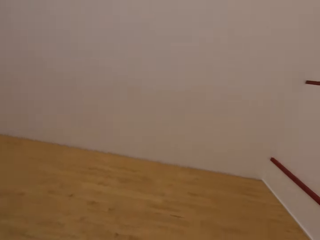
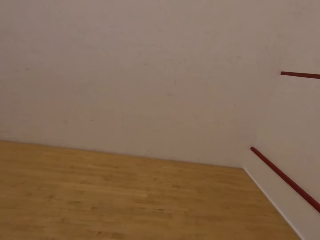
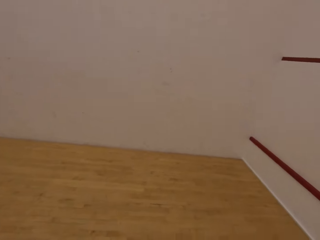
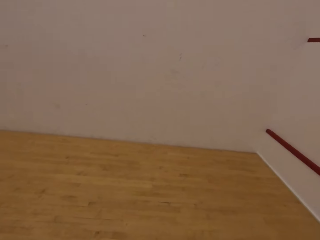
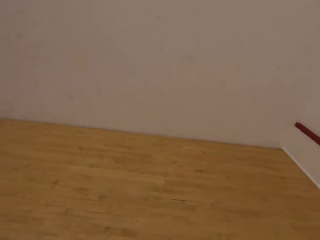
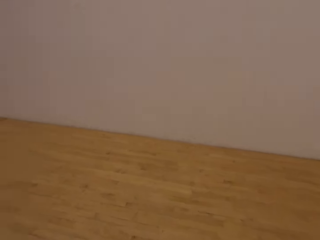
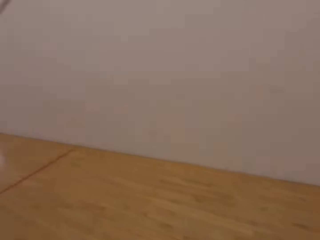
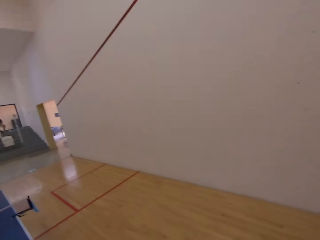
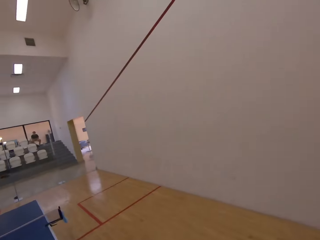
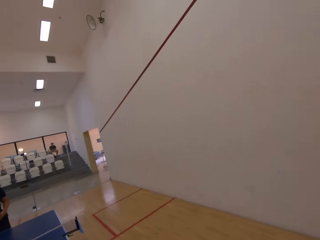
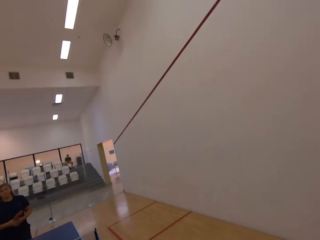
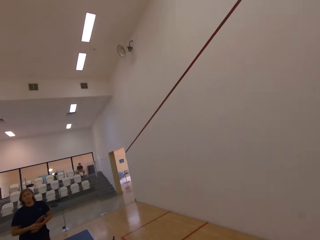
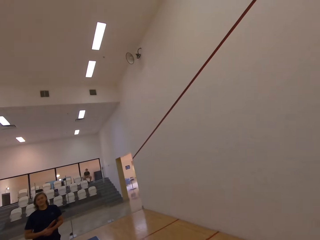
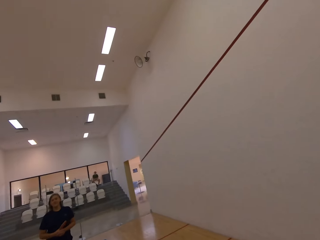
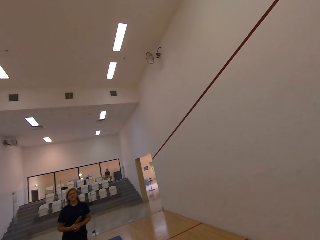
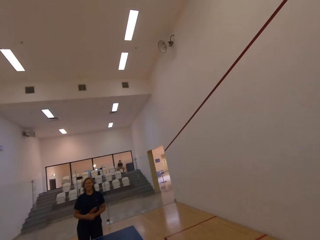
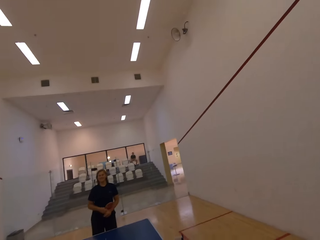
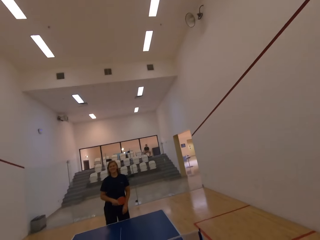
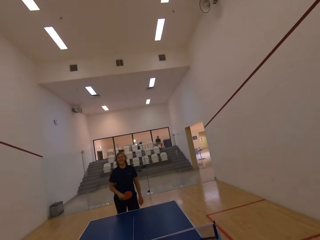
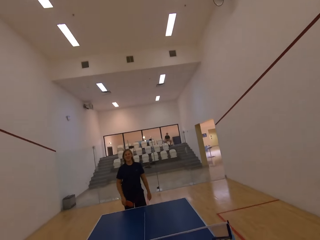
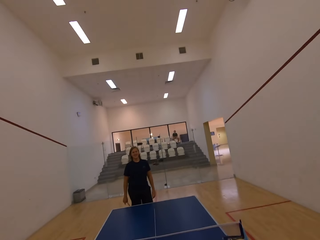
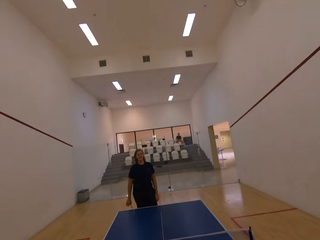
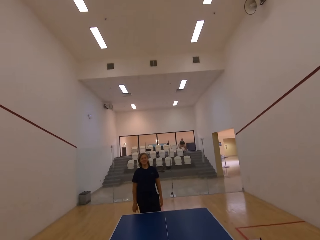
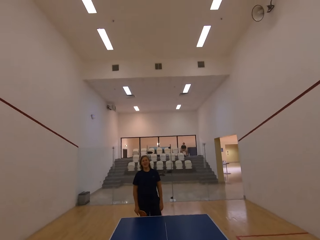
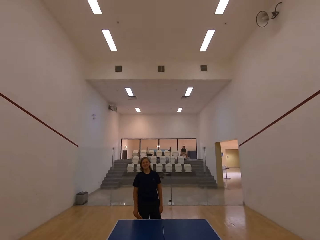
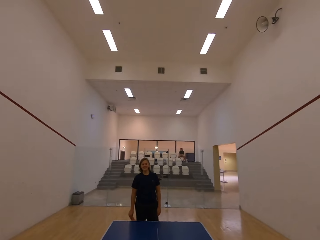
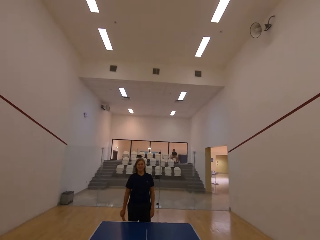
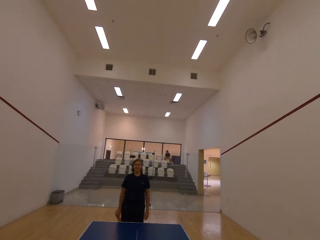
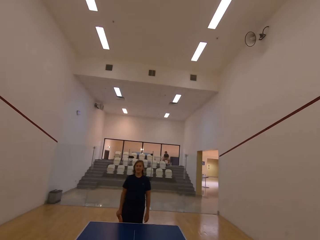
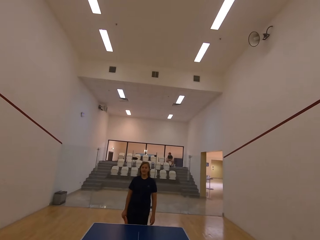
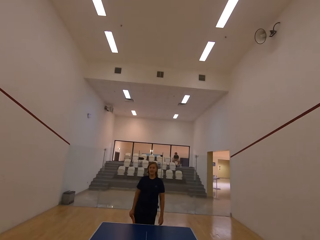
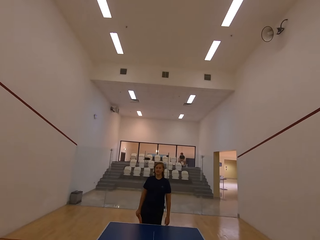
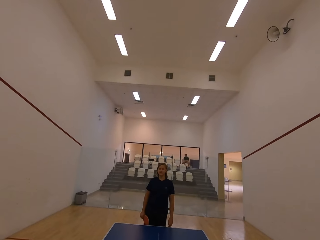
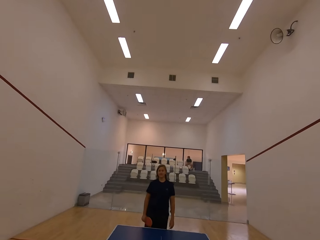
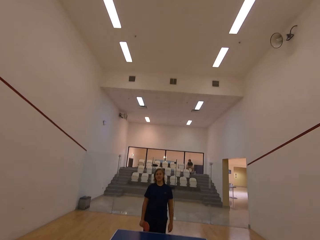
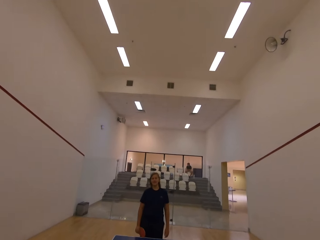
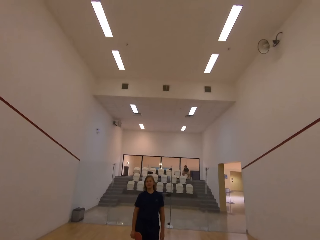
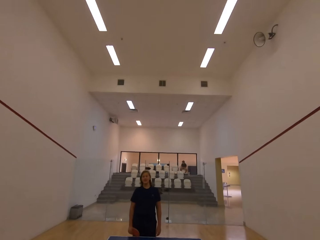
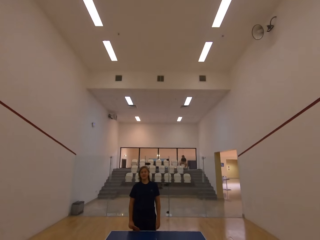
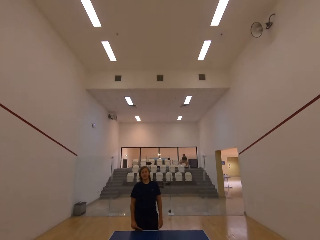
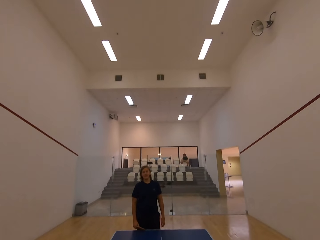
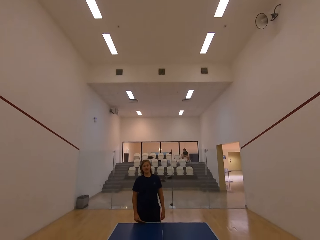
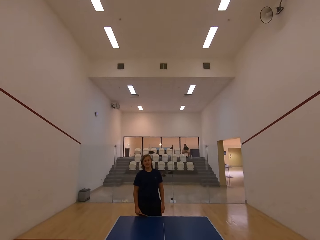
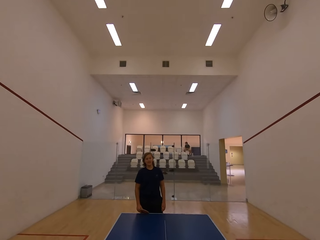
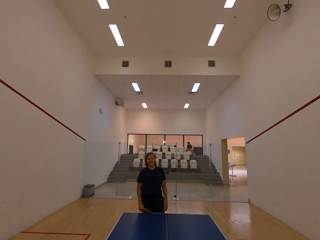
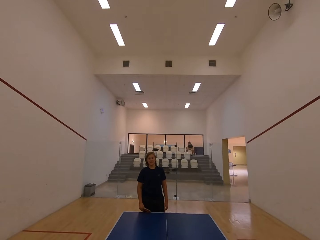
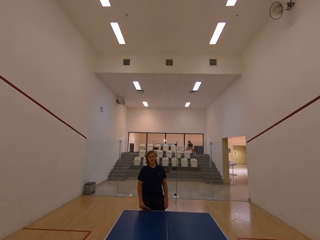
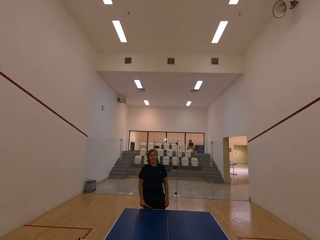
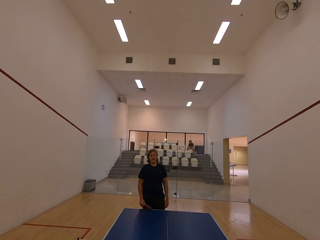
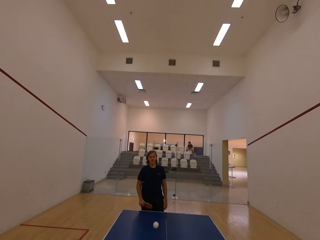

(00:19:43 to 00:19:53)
The camera wearer moves towards the wall and walks towards the ping pong table. A person stands in the room. The camera wearer stares at the person.

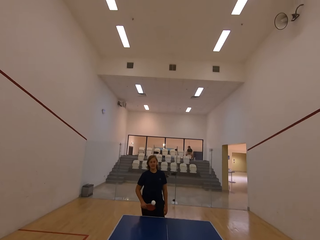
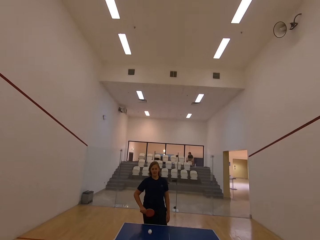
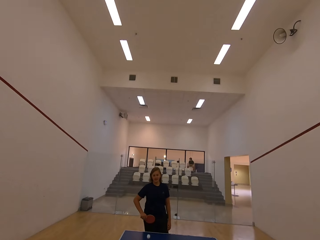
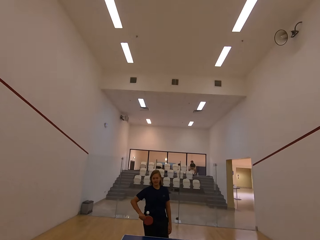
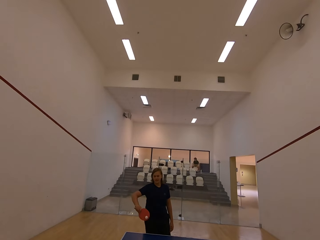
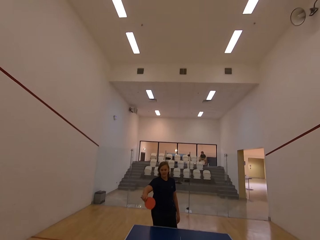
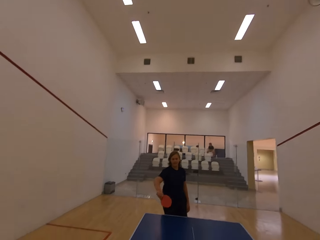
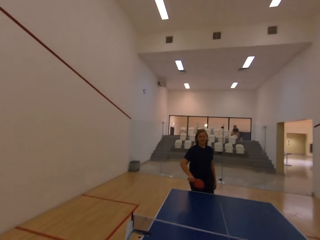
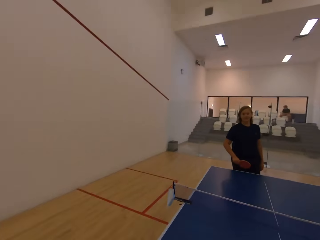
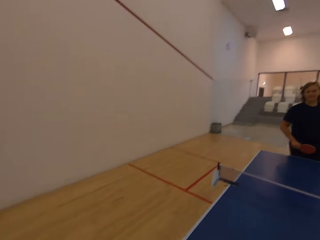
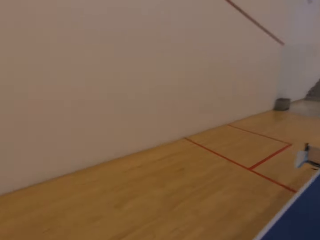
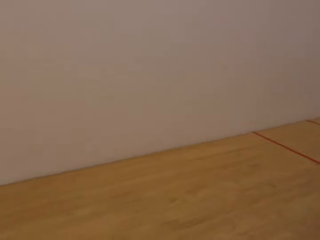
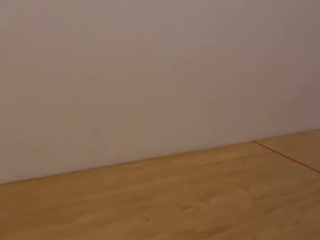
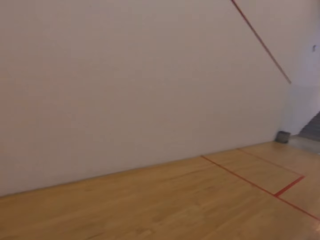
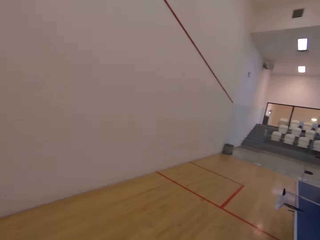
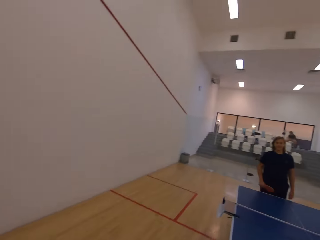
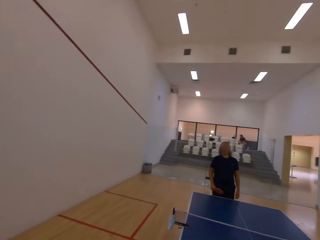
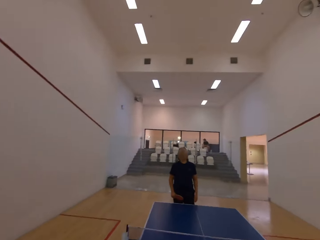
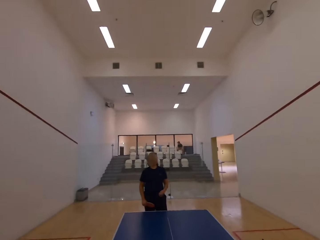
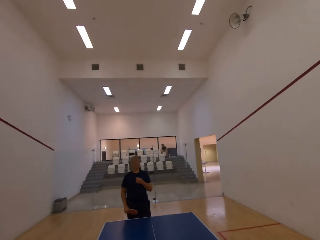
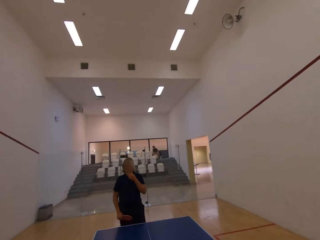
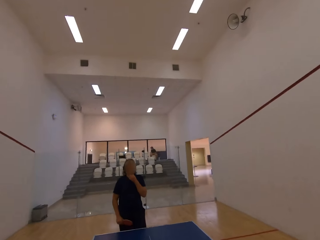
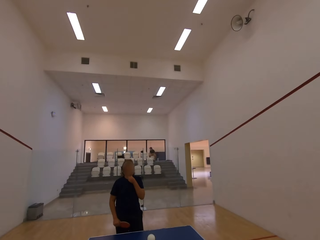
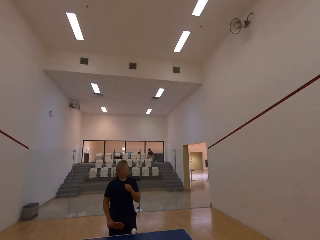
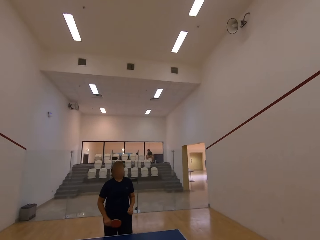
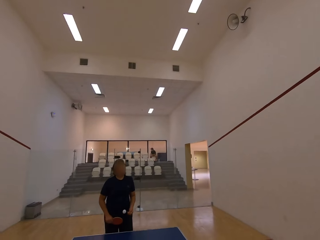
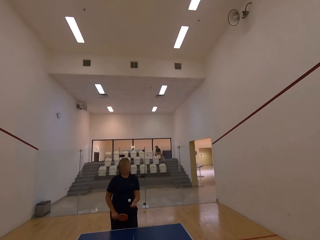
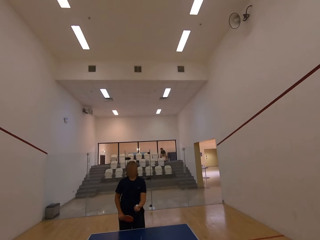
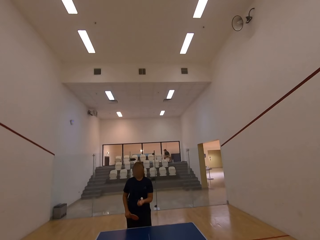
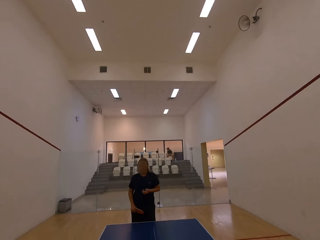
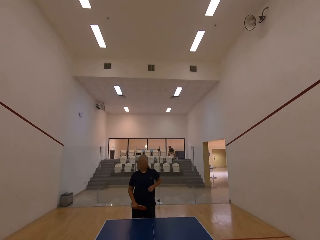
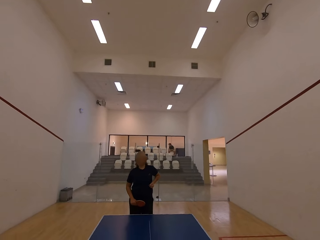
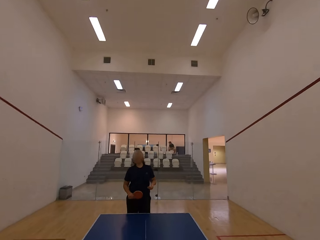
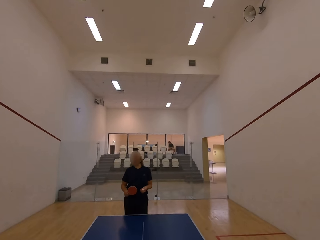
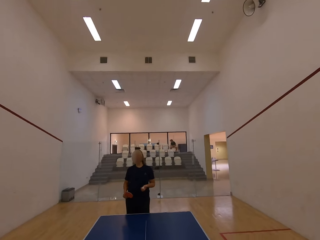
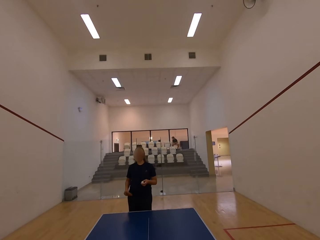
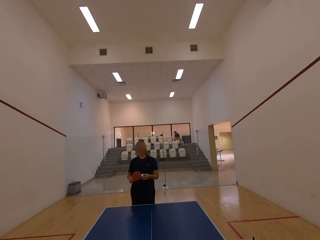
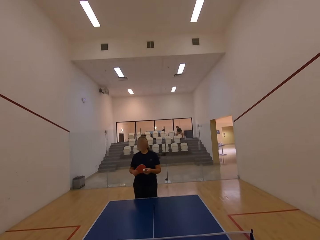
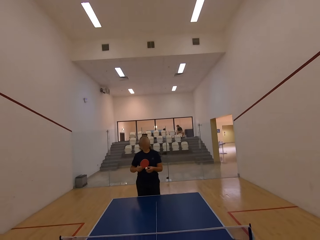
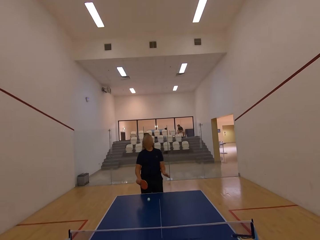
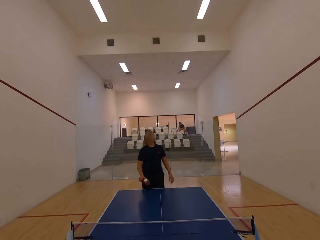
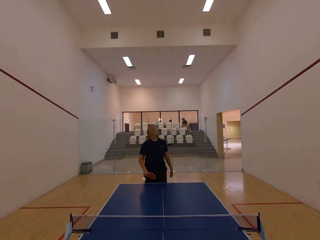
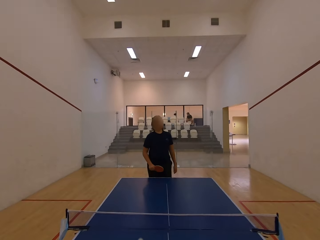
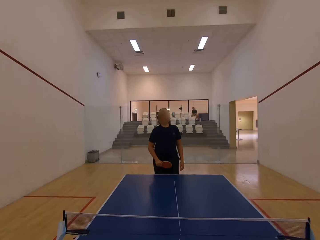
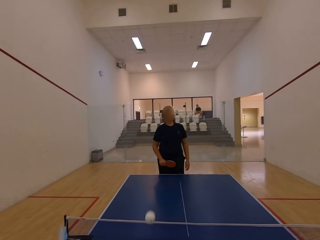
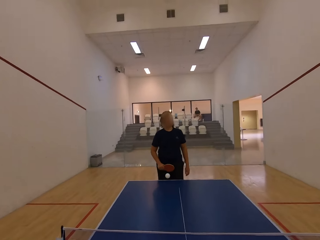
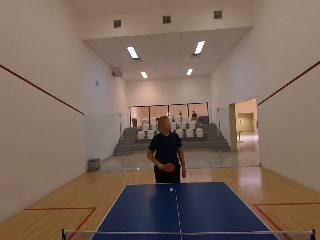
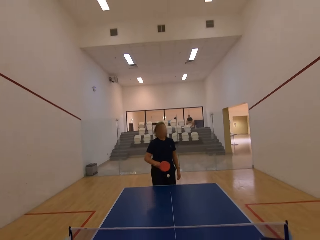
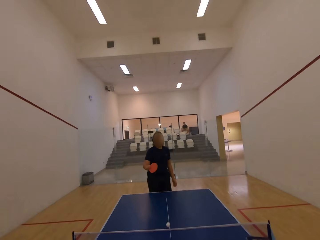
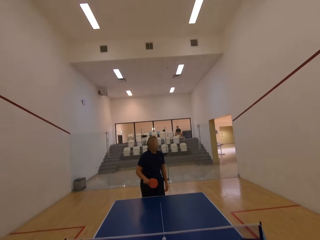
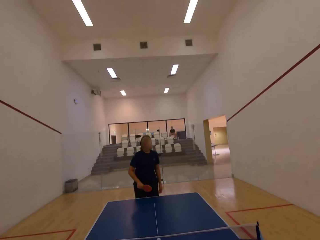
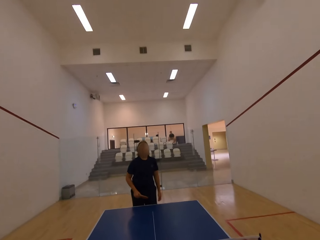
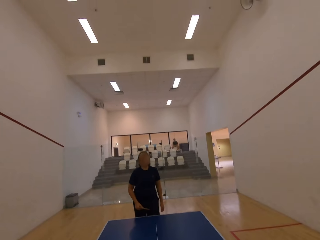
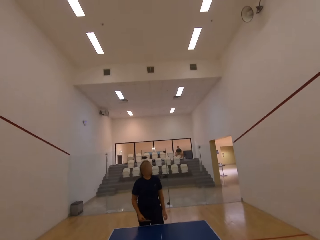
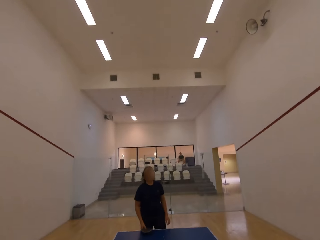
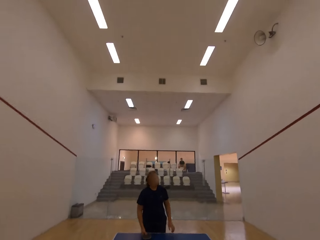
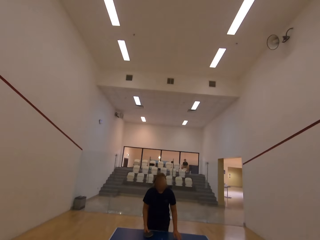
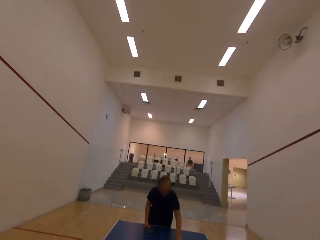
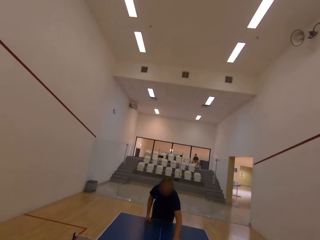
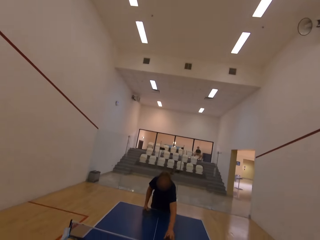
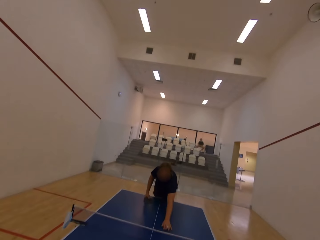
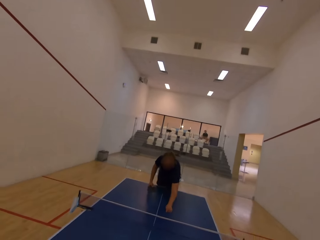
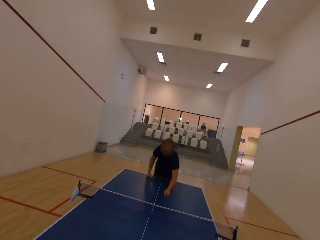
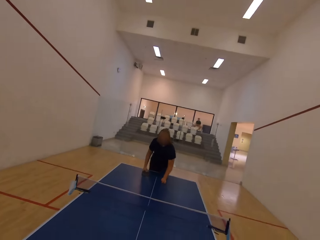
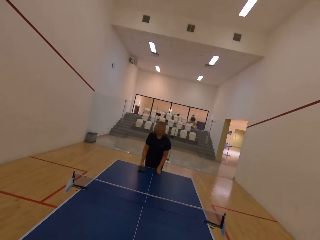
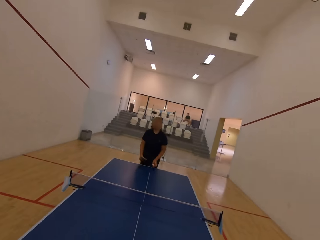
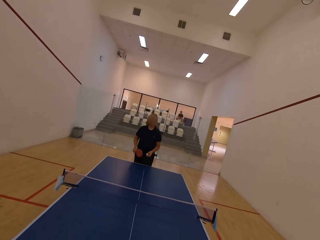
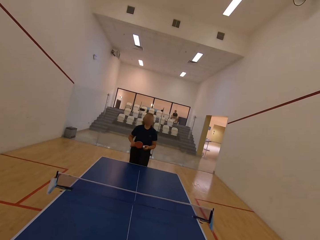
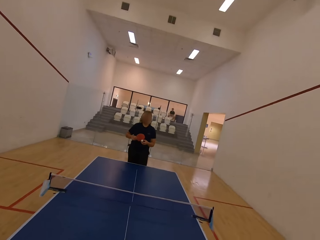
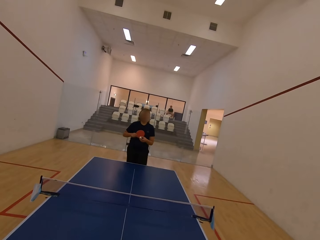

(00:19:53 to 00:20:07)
The camera wearer serves a tennis ball in the room and plays ping pong with a man. The man receives the tennis ball in the room. The camera wearer moves towards the wall, walks towards the ping pong table, and stares at the man. They serve the tennis ball in the room and throw the ball to the man. The man catches the tennis ball in the room. The camera wearer stares at the man. The man plays ping pong with the camera wearer. The man serves the tennis ball in the room. The man picks up the tennis ball on the table tennis board.
